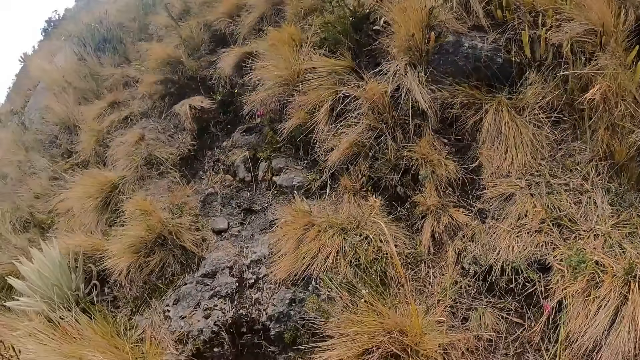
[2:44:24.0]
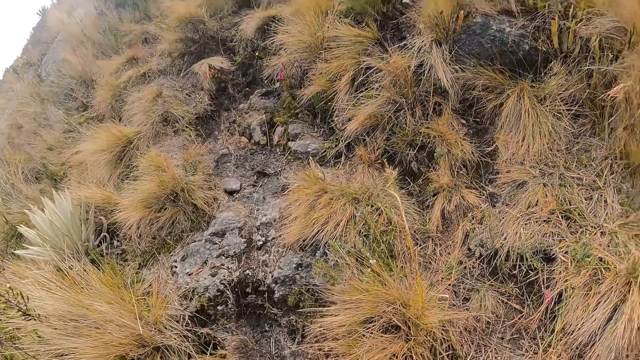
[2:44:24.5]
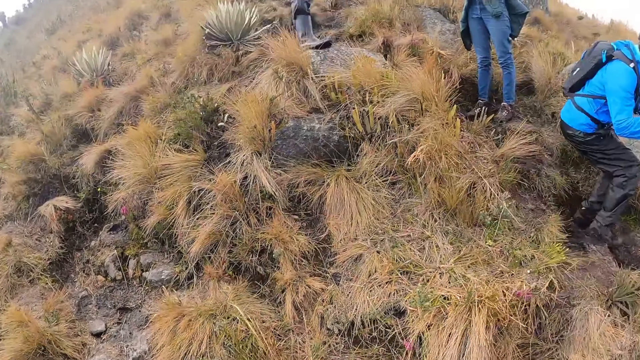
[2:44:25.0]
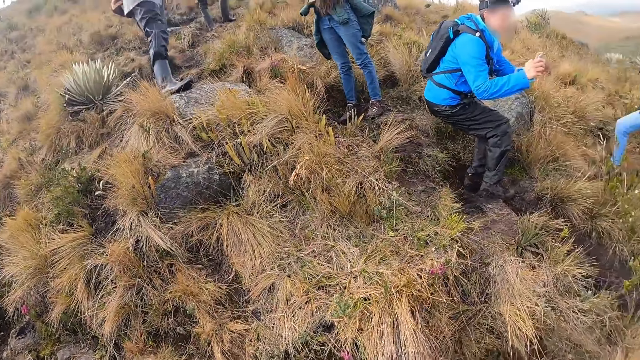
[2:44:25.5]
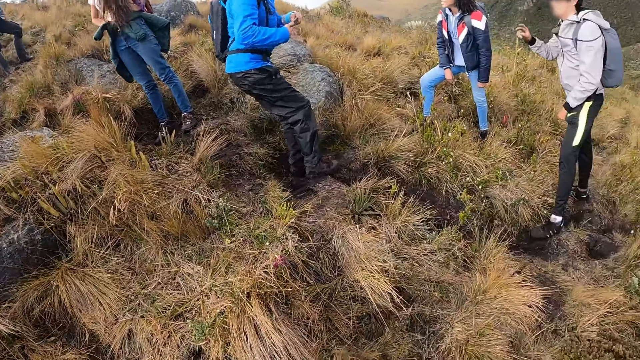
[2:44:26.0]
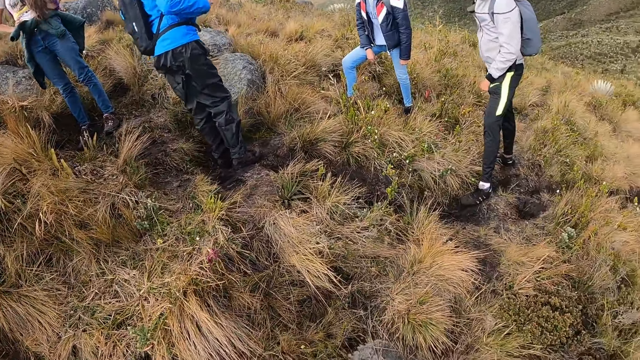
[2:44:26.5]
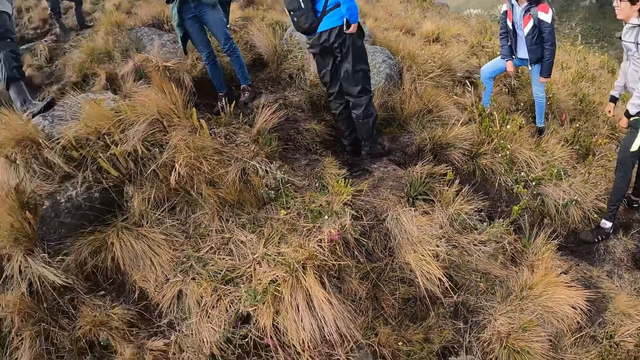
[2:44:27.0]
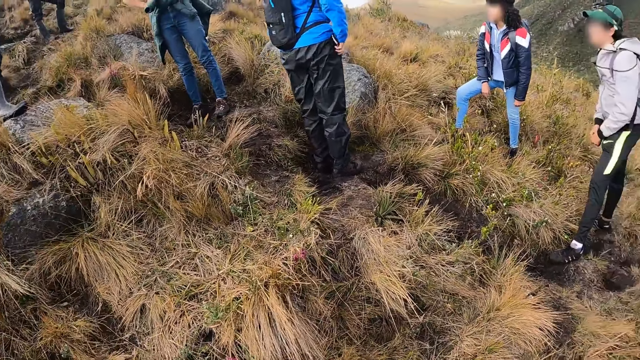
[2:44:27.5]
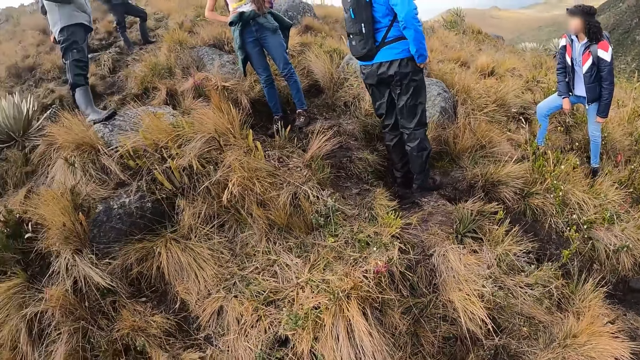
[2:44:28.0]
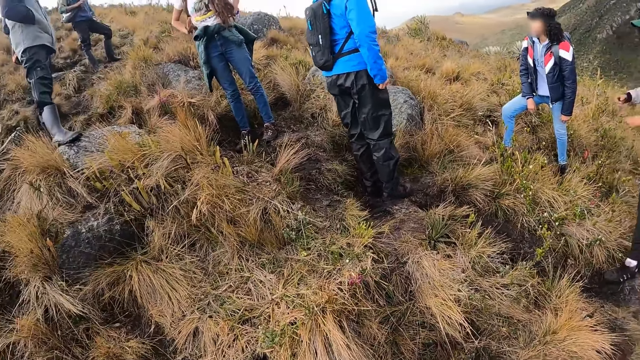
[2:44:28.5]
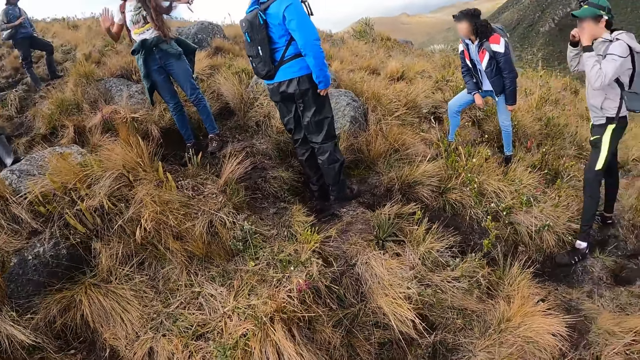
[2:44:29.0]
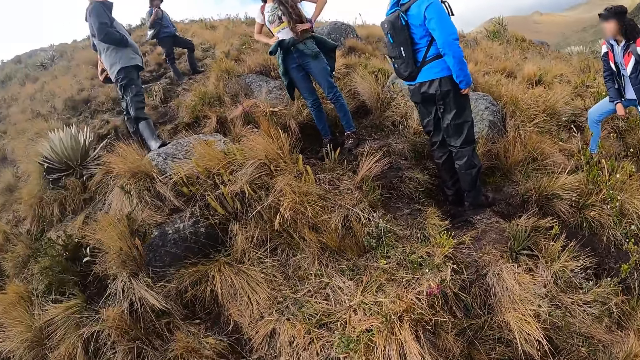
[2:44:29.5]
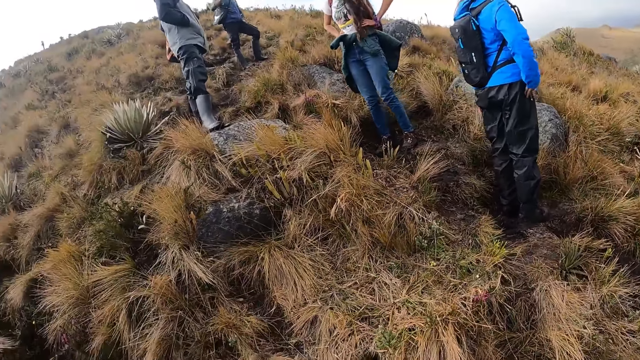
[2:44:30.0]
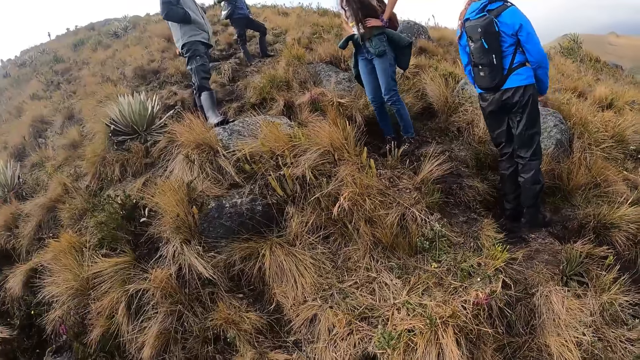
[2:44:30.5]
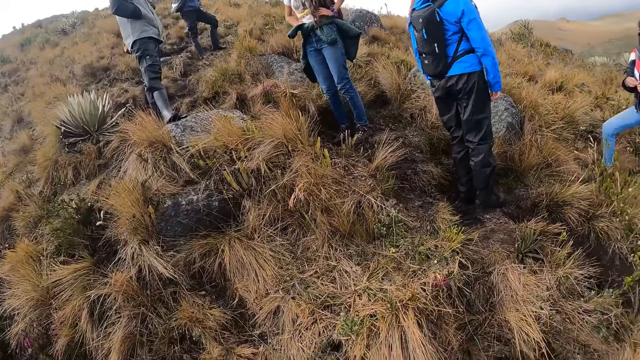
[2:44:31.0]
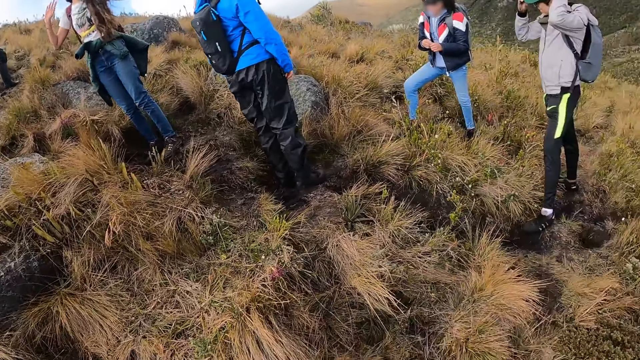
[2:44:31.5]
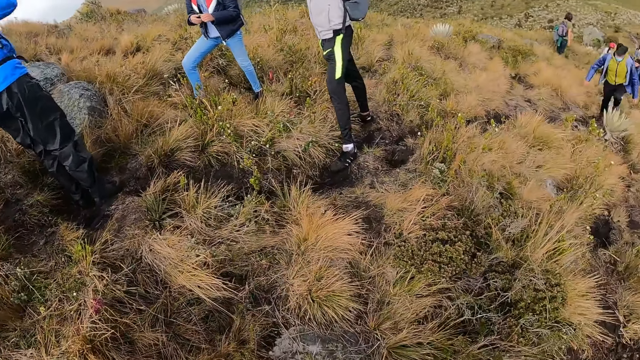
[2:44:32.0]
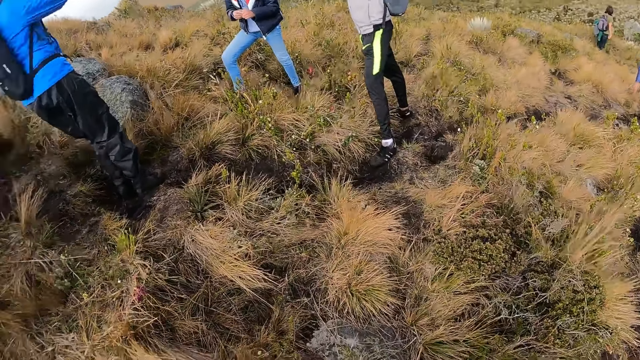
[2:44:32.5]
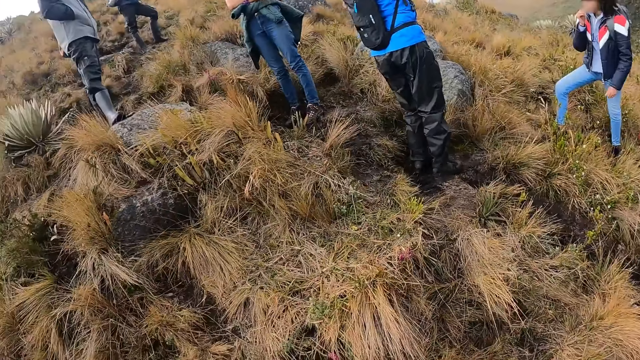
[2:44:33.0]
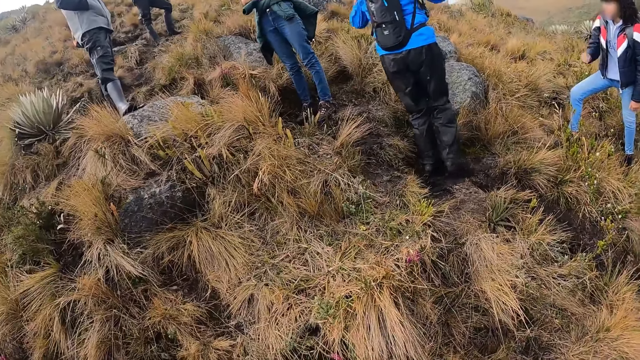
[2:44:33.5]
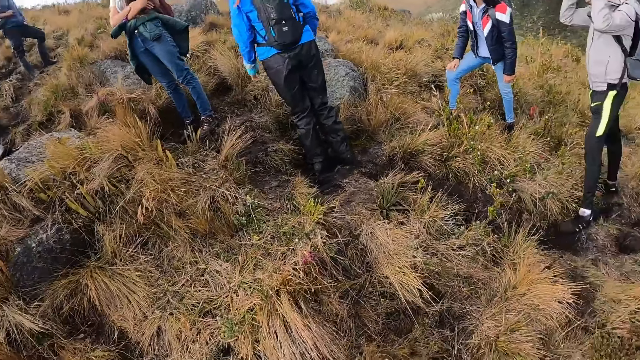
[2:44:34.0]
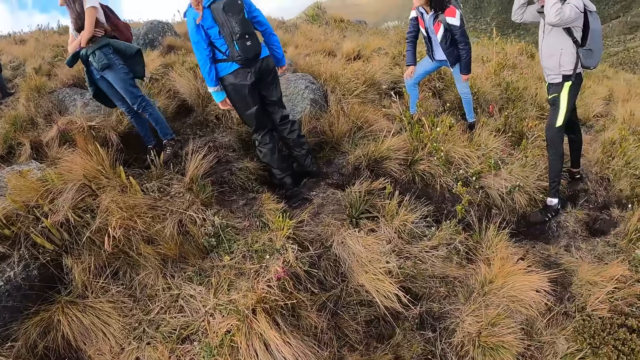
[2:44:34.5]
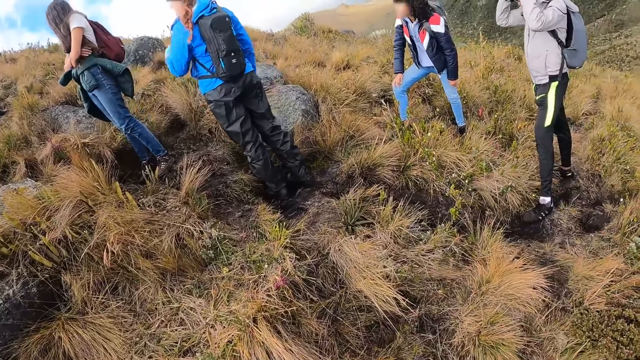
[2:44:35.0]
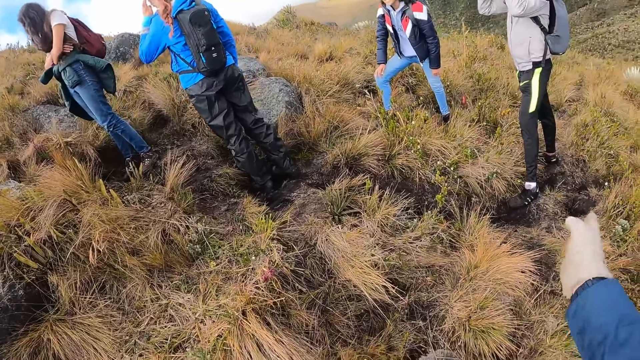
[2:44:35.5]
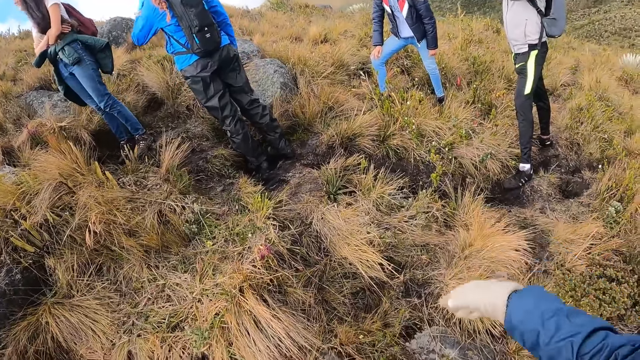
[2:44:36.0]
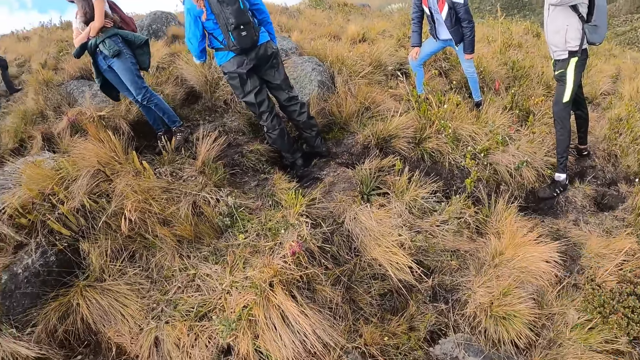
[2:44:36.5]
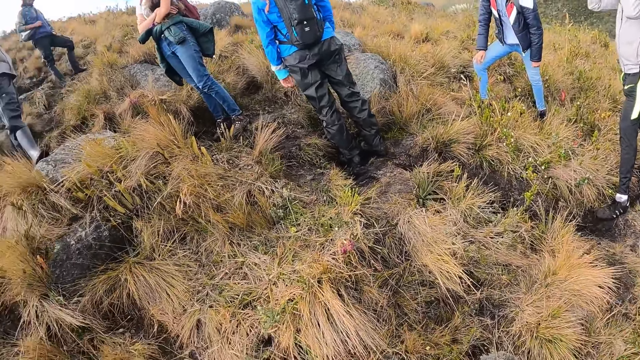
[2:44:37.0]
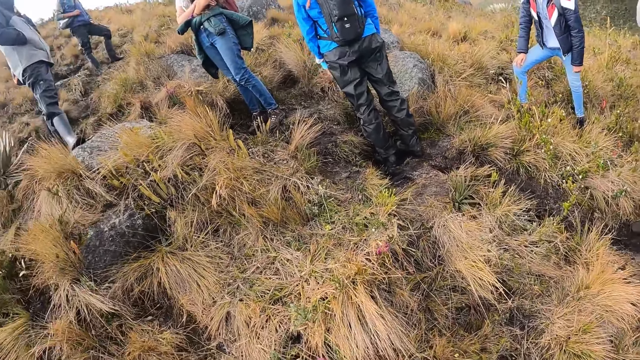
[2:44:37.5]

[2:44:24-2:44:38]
A woman operates the phone in both hands. The woman puts the phone in her right hand inside her right pocket. A man walks up the hill. Another woman touches her face with her right hand. The camera wearer moves a hand.

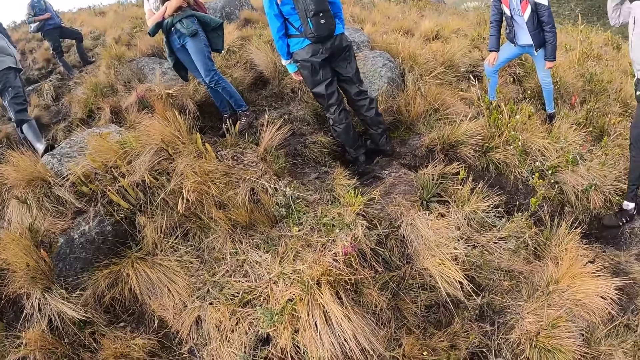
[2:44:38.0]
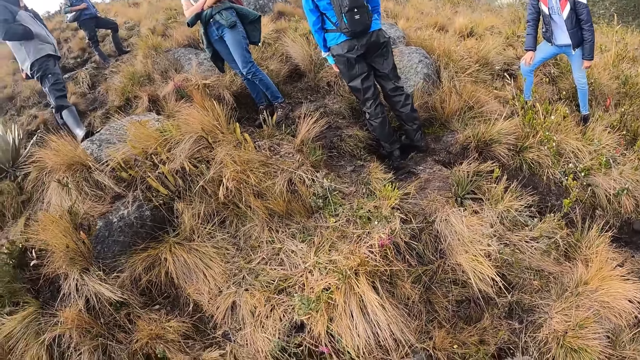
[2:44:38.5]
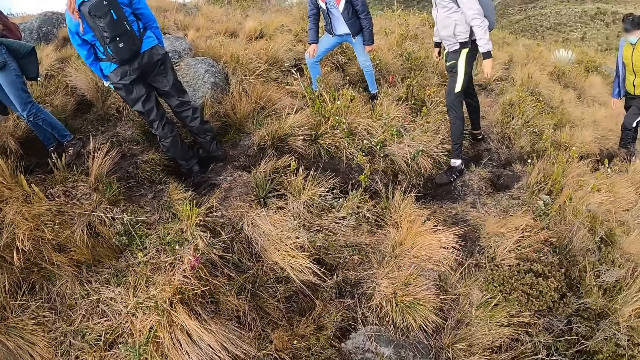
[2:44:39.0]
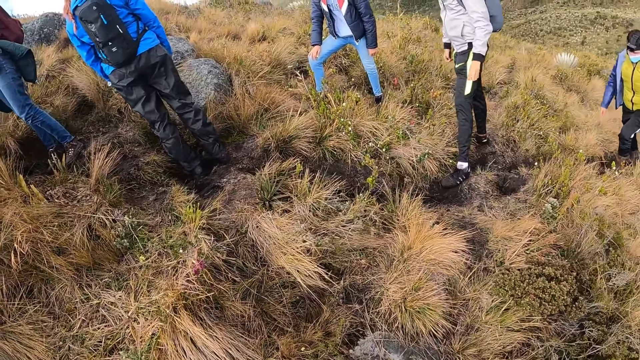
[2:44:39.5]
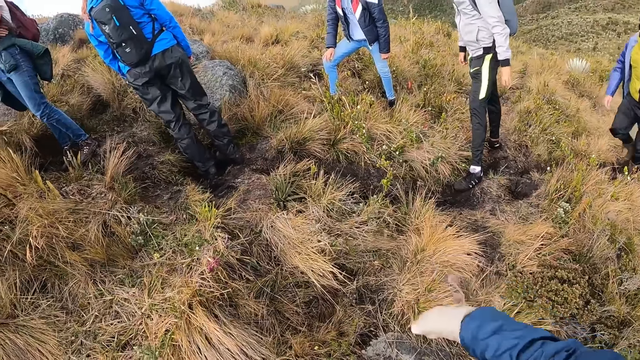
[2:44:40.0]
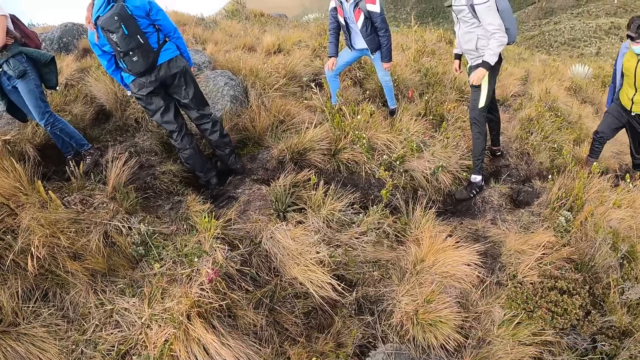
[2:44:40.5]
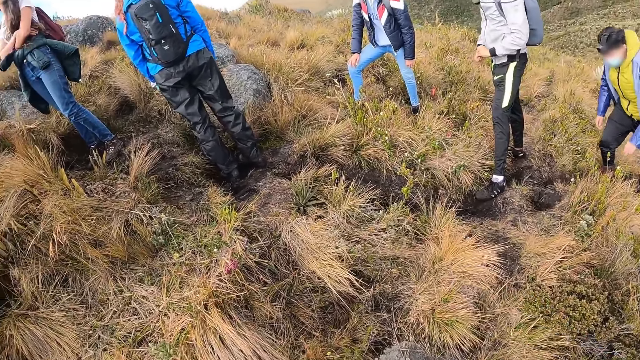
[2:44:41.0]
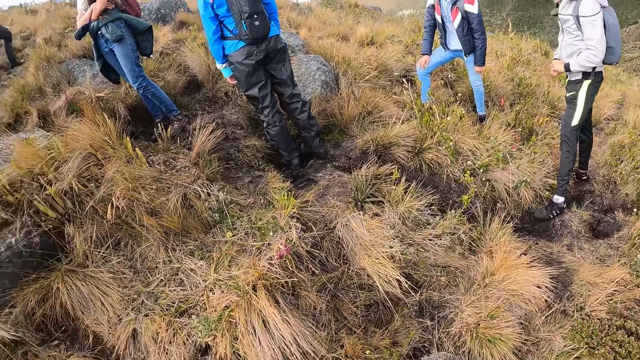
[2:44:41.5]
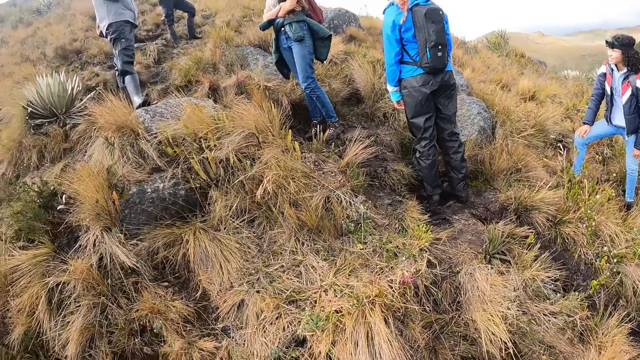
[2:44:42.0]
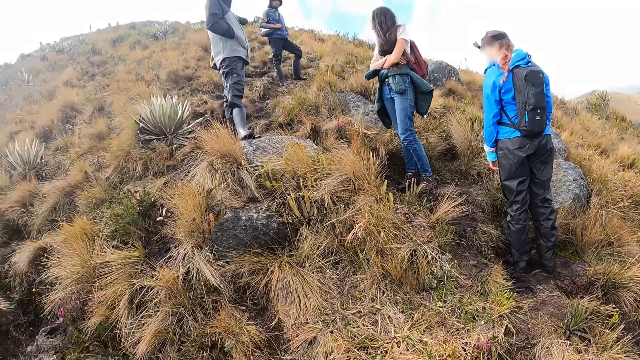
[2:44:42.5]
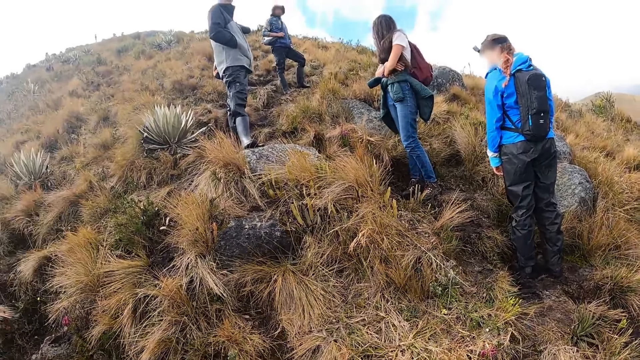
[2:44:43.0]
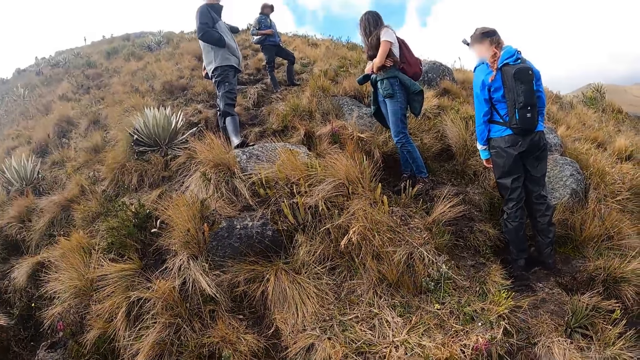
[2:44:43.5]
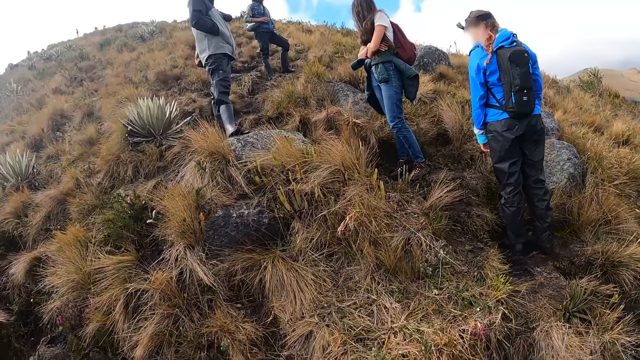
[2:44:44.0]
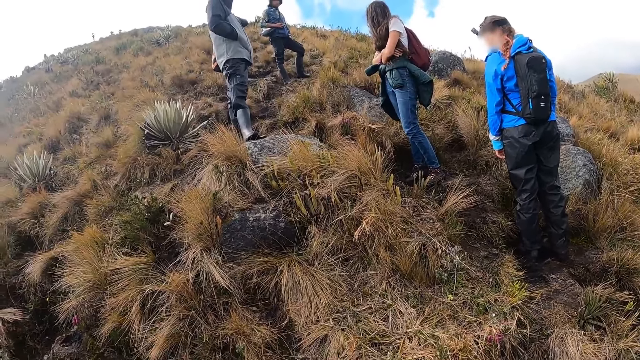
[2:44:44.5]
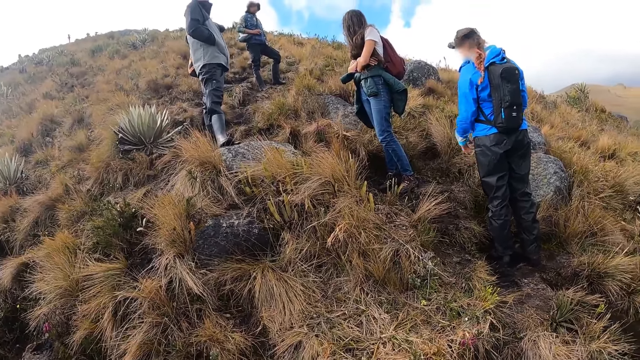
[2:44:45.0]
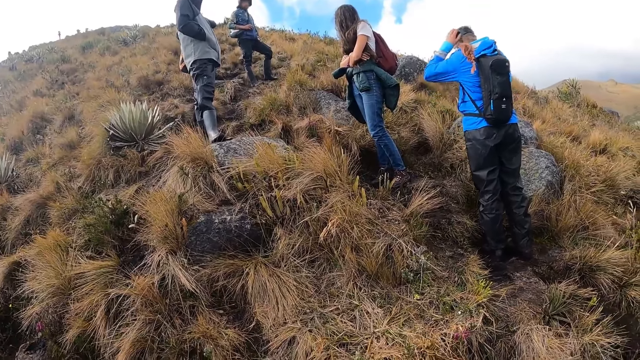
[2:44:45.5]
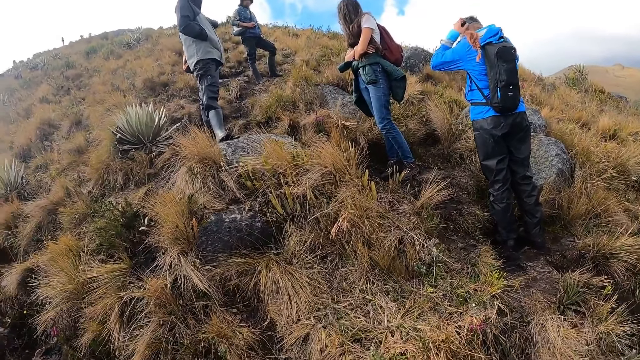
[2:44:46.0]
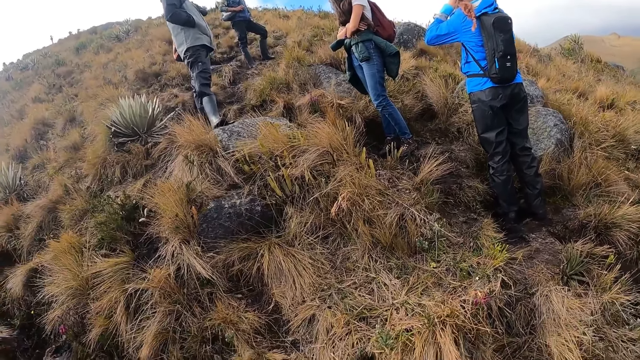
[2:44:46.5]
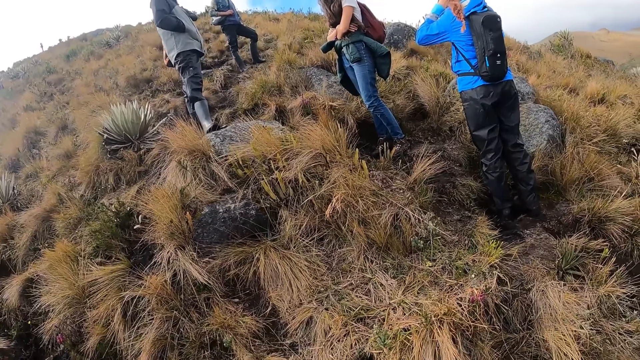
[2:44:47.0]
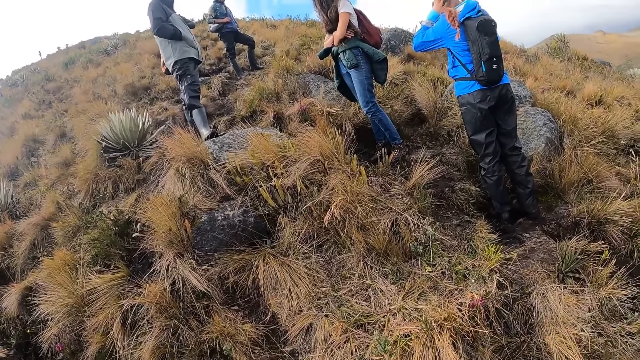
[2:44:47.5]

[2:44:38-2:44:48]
The camera wearer looks around. They move a hand. They look around. The woman adjusts a head mount camera on her head with both hands.
